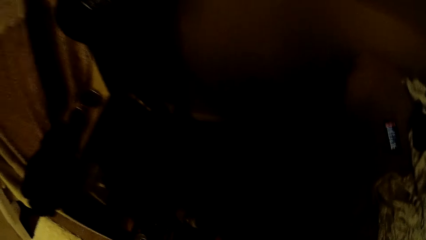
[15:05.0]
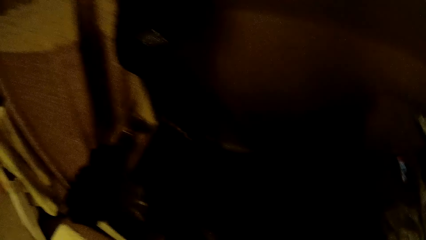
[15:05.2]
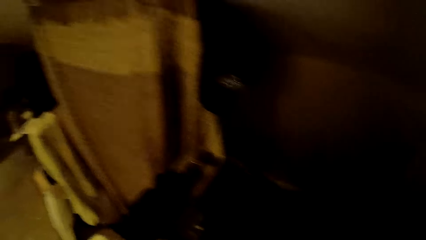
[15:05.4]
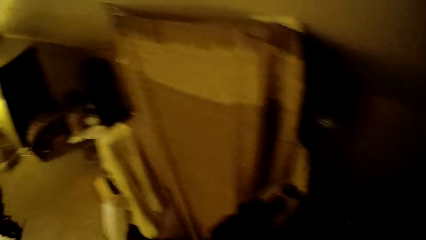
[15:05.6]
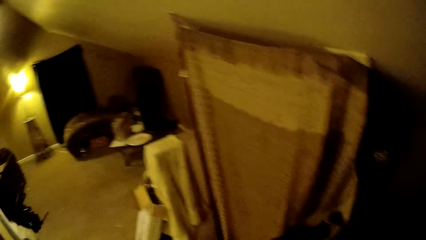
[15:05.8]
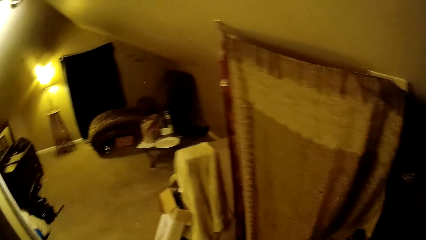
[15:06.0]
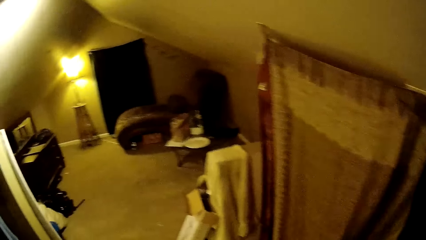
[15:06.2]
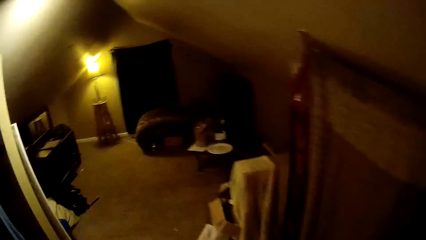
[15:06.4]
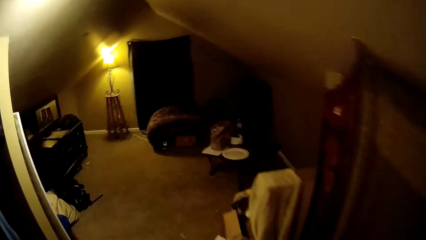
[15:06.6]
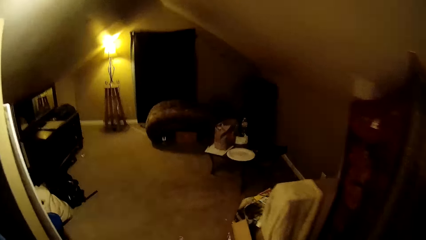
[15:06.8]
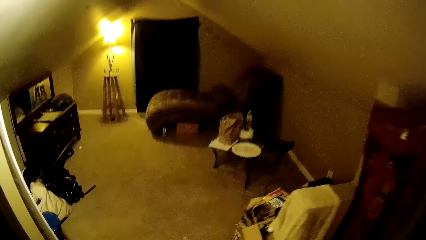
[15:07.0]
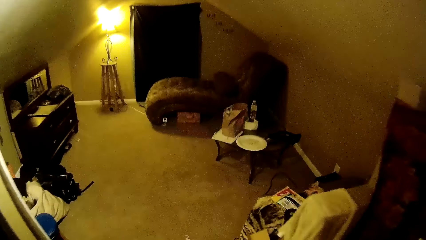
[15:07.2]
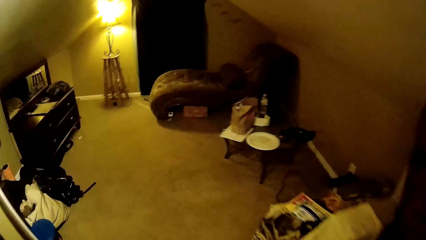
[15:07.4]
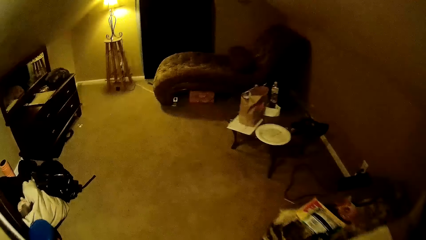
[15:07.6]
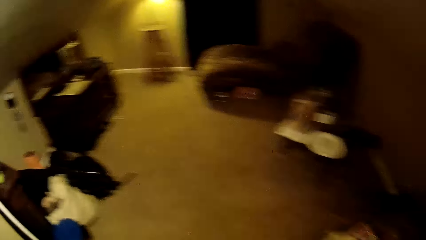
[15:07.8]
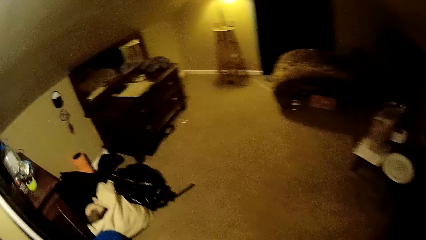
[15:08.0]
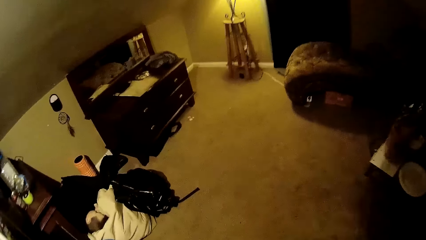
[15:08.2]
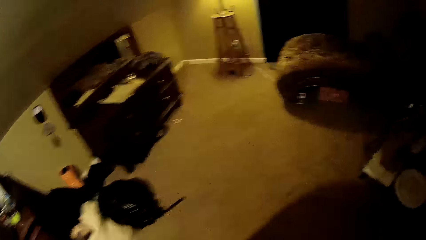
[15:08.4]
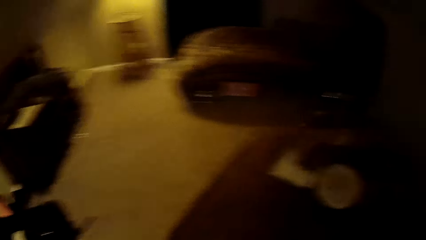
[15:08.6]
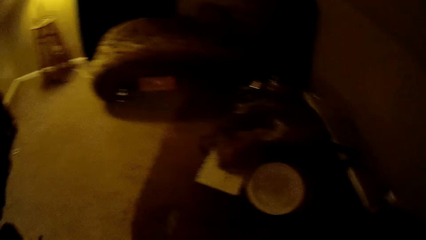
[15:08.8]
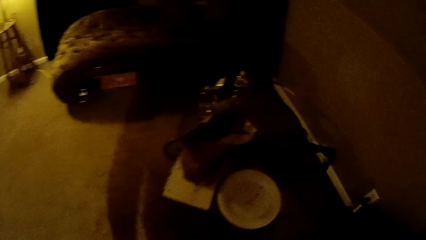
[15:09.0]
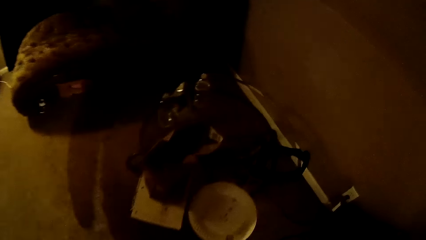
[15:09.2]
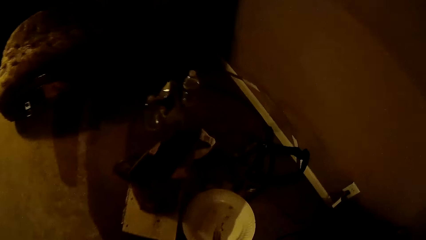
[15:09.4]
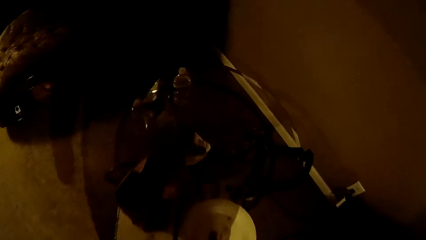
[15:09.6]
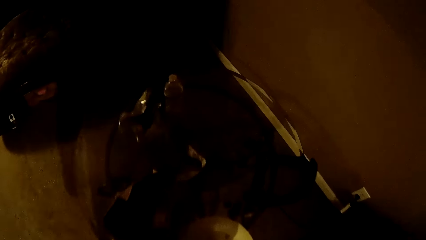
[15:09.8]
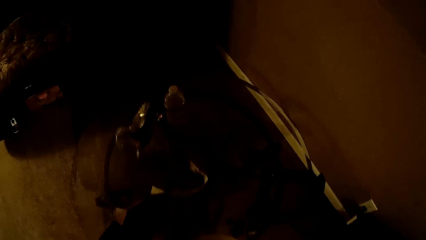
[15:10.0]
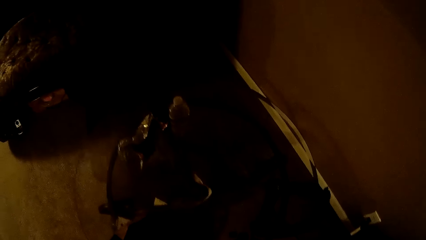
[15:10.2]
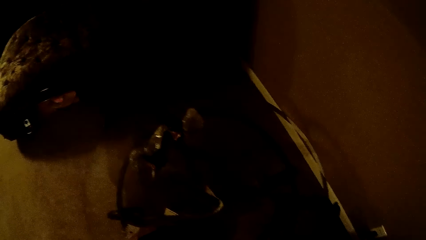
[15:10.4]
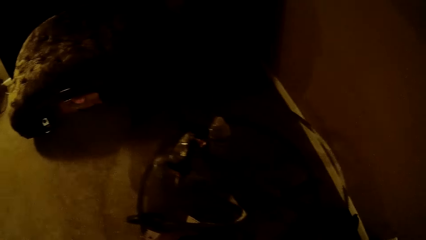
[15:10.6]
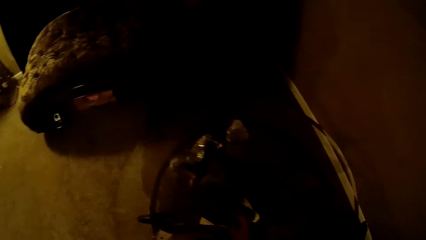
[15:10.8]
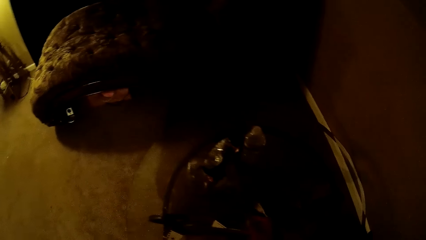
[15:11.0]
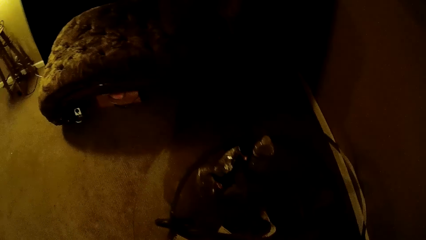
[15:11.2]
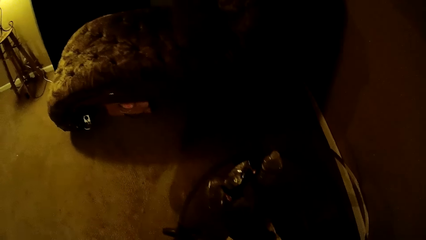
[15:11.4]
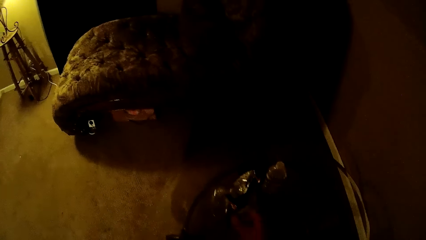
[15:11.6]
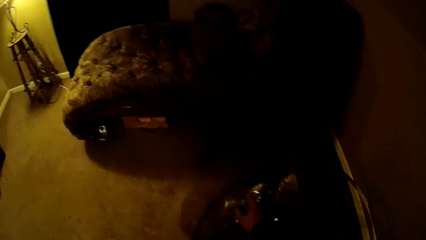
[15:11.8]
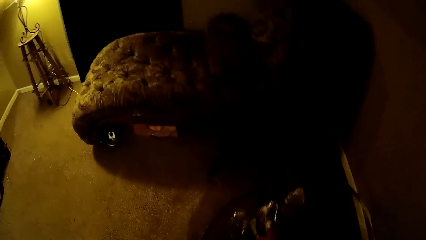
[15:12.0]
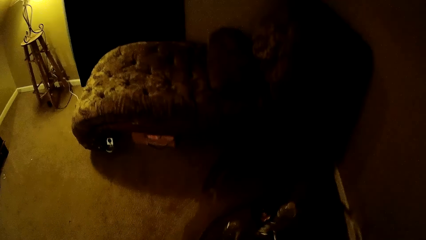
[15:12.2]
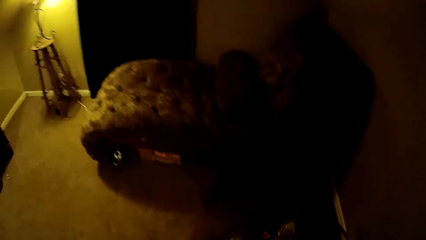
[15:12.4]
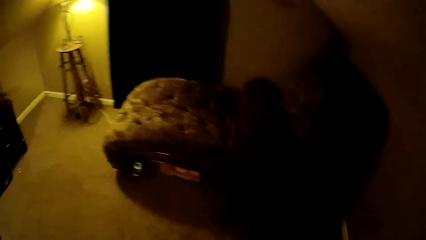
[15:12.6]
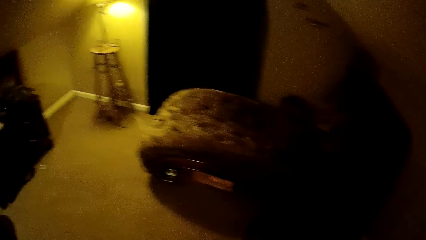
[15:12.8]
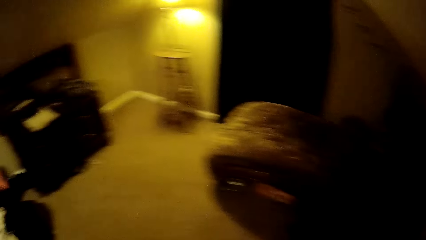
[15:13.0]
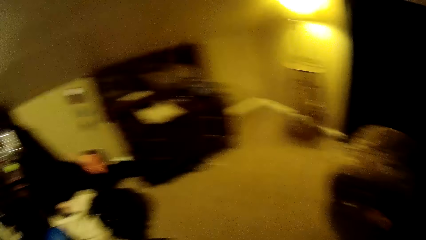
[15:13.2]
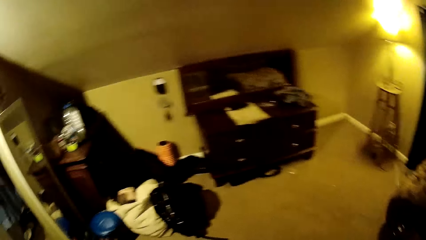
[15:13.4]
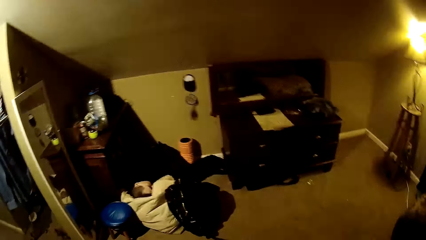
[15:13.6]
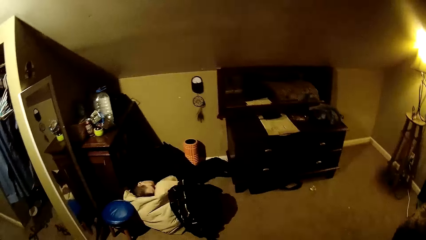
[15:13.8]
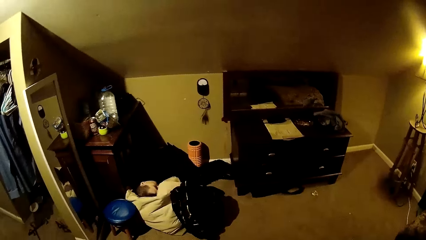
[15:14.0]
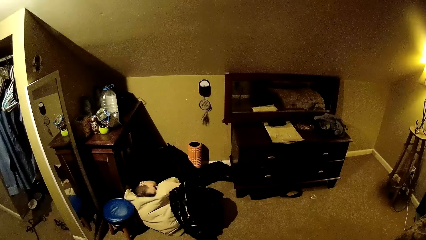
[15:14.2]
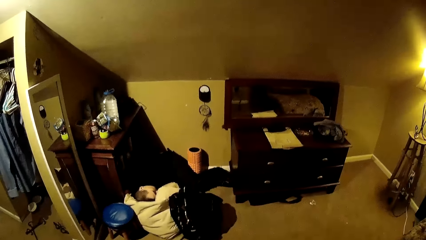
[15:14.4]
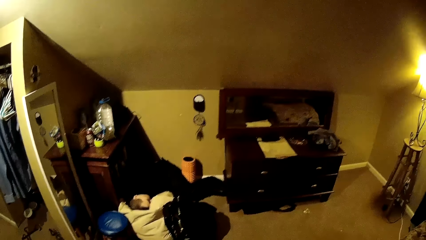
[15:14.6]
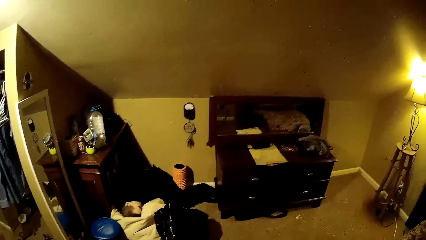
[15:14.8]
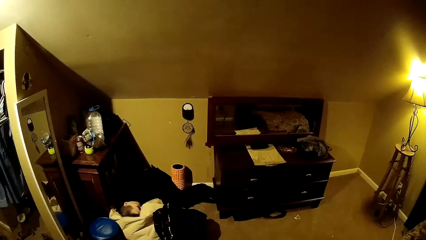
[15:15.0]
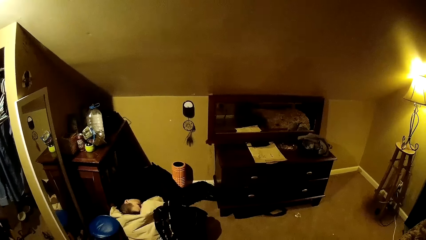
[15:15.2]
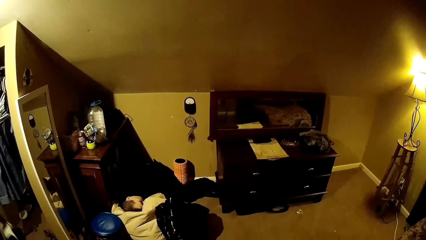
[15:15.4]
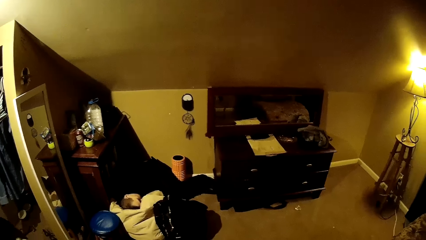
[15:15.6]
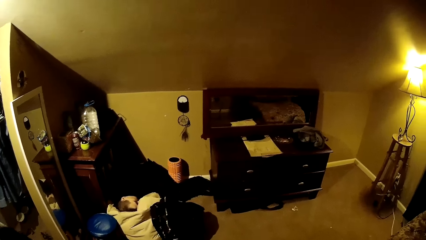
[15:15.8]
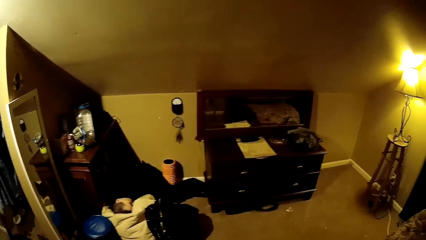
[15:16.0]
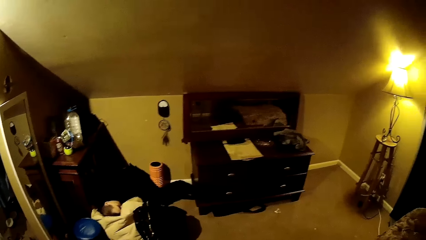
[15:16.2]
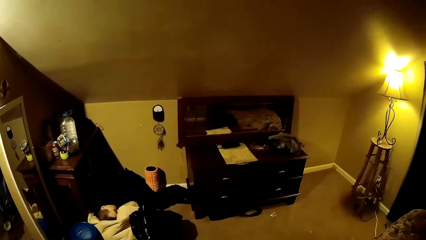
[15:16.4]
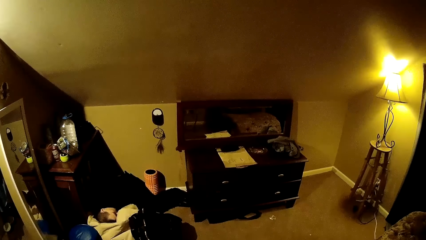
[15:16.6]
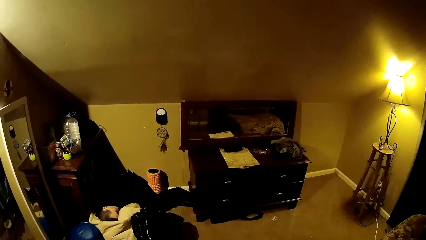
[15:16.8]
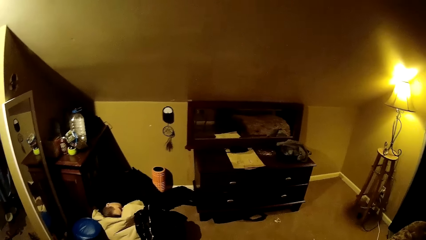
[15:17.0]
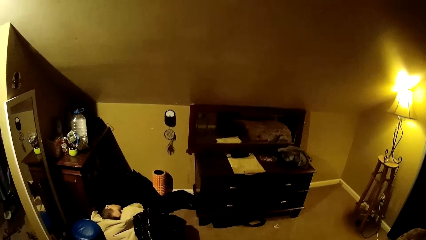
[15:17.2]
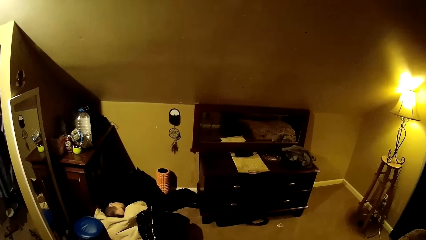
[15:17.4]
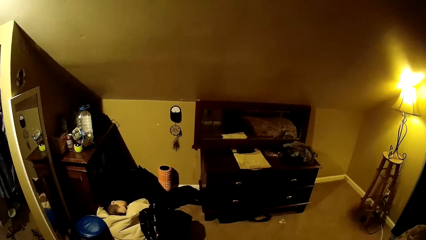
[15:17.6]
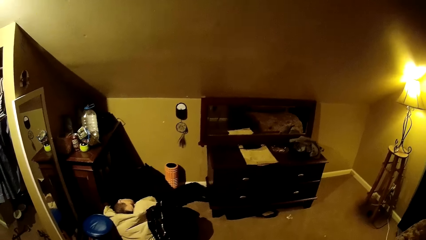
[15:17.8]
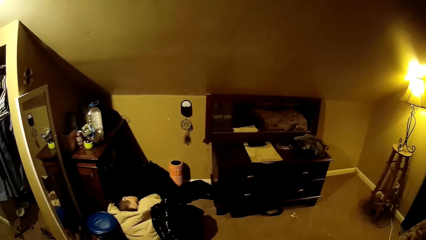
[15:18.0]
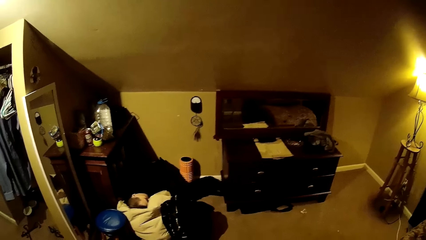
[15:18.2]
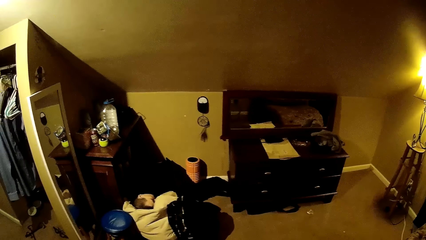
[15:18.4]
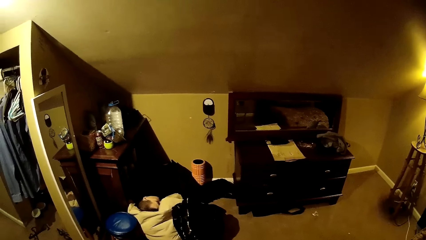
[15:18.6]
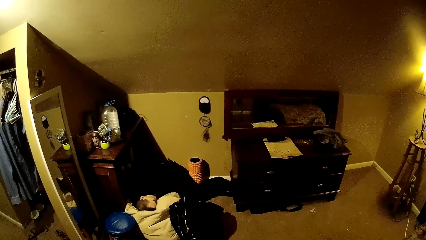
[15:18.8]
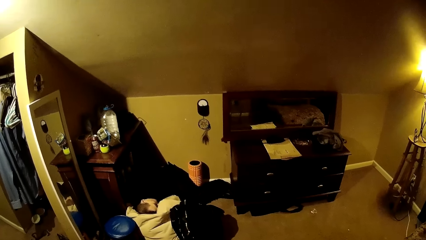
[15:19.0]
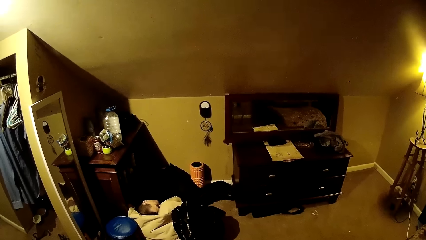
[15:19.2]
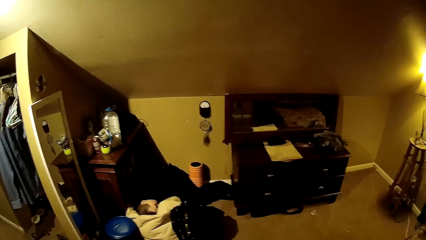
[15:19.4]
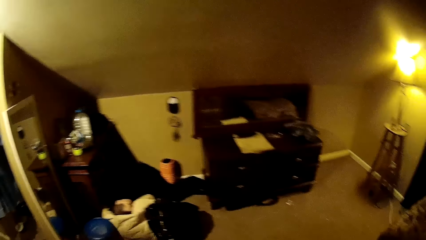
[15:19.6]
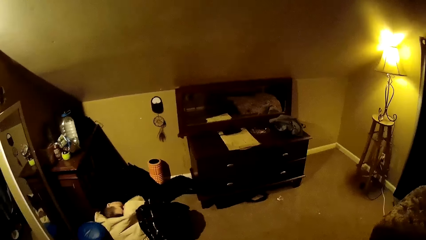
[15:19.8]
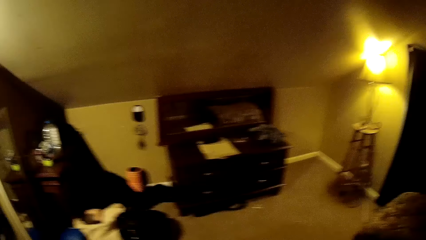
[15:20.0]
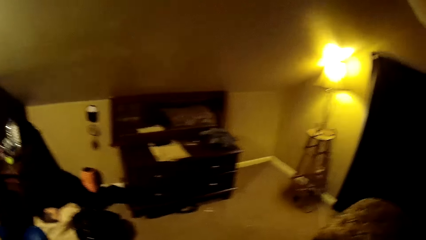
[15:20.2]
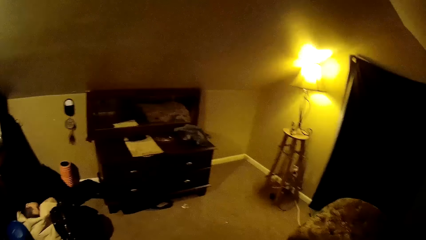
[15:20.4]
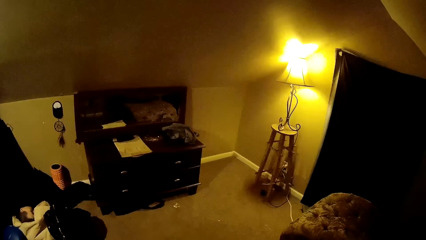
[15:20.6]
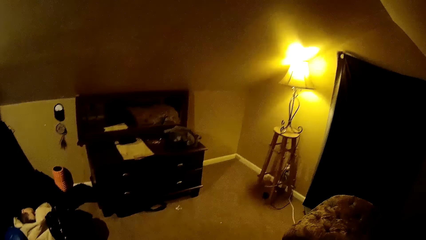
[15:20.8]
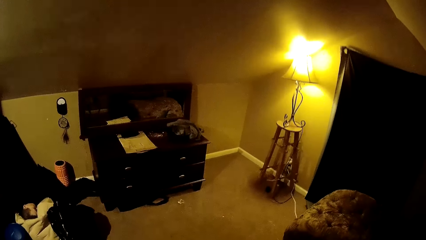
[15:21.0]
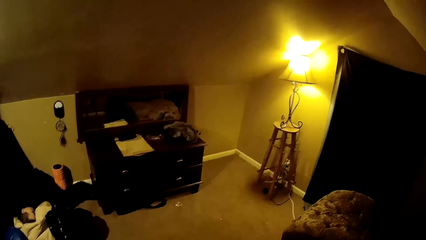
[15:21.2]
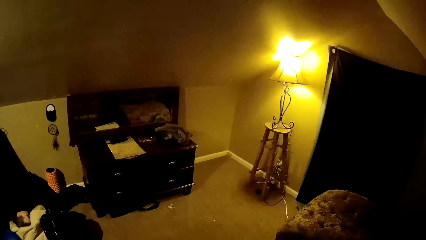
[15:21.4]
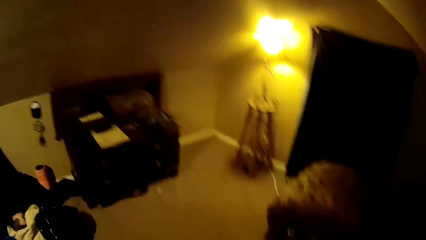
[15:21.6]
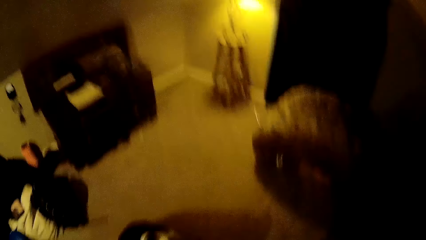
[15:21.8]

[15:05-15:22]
The camera wearer picks up a pack from a table. They talk to the dog.
